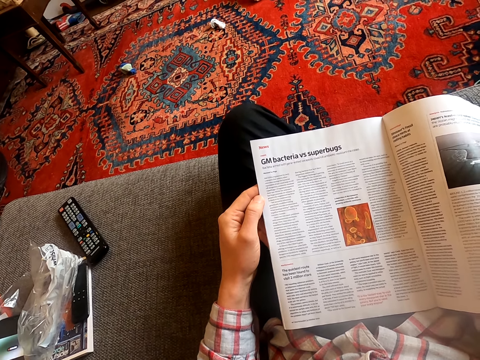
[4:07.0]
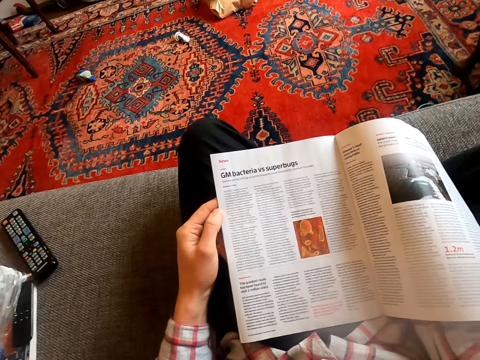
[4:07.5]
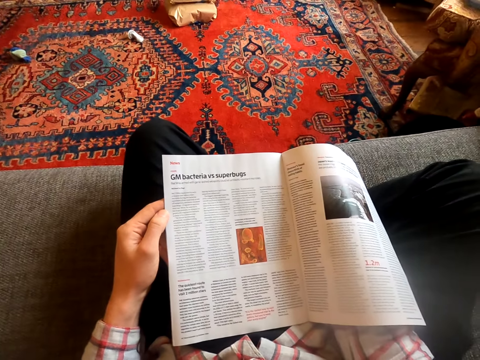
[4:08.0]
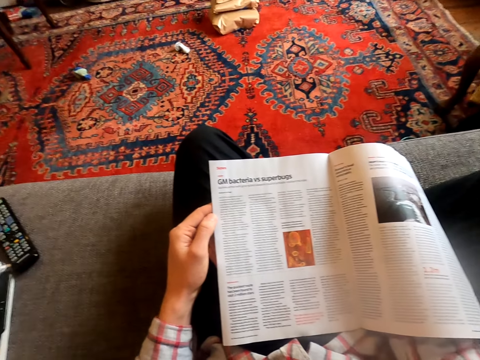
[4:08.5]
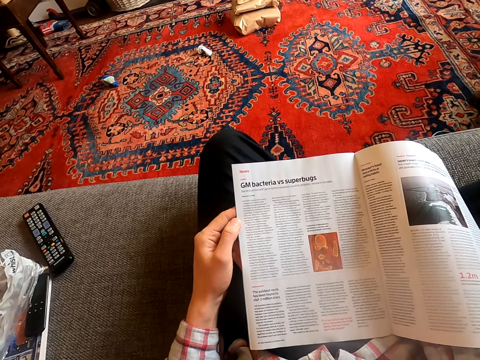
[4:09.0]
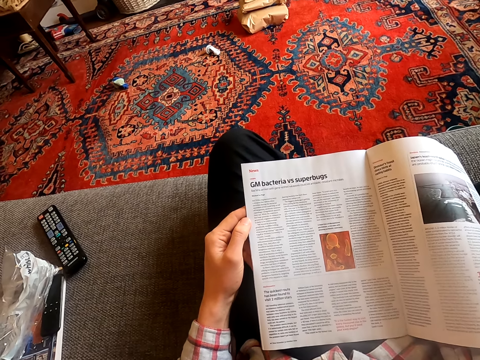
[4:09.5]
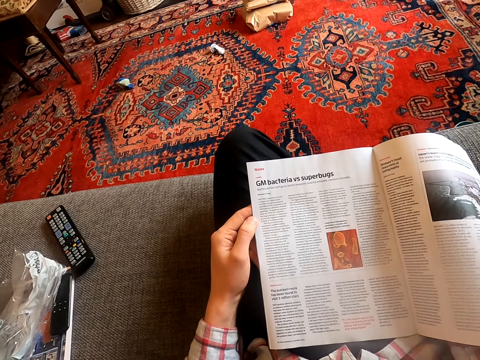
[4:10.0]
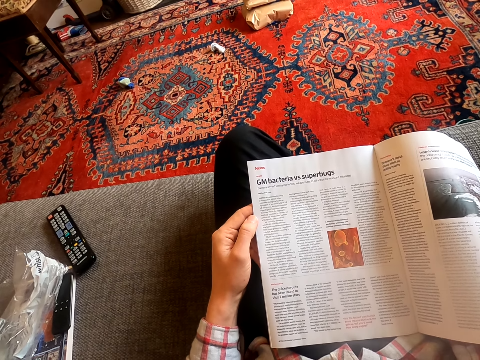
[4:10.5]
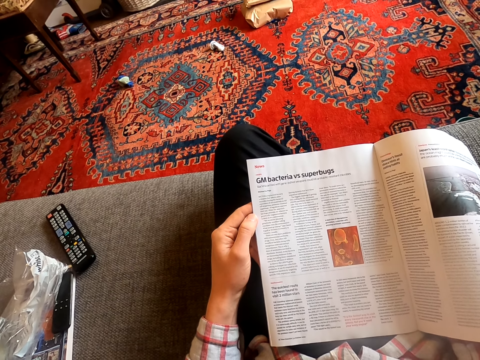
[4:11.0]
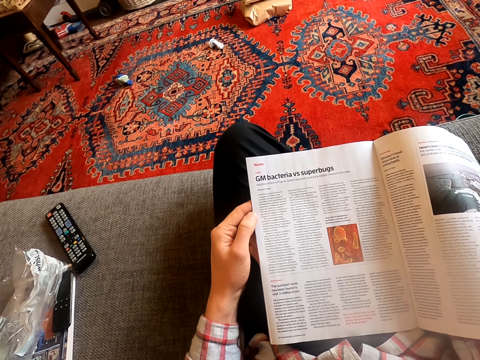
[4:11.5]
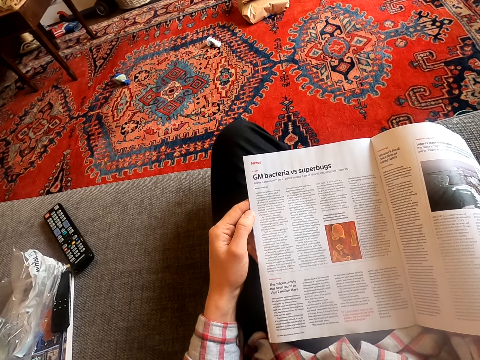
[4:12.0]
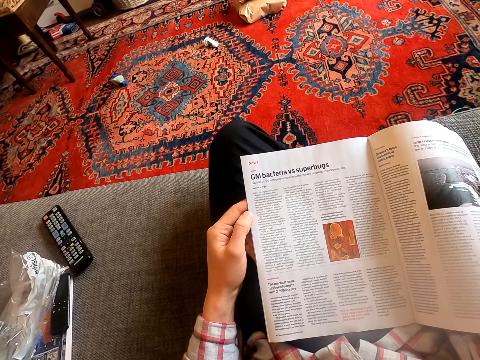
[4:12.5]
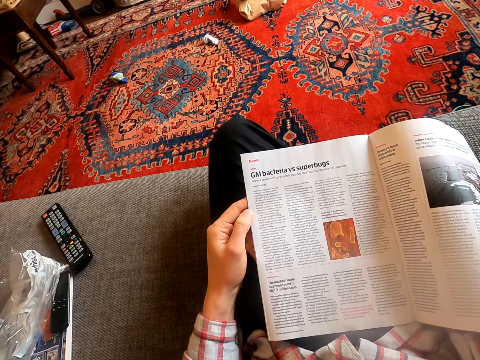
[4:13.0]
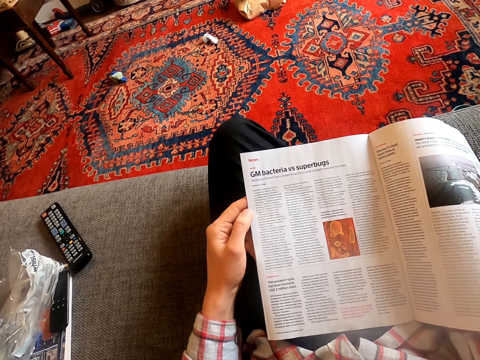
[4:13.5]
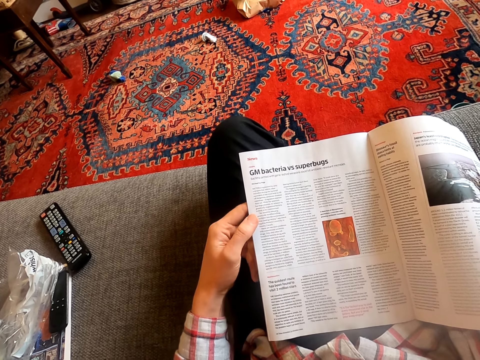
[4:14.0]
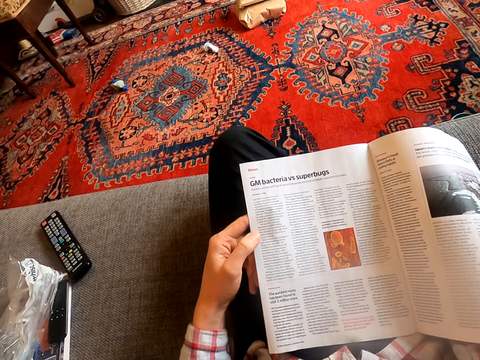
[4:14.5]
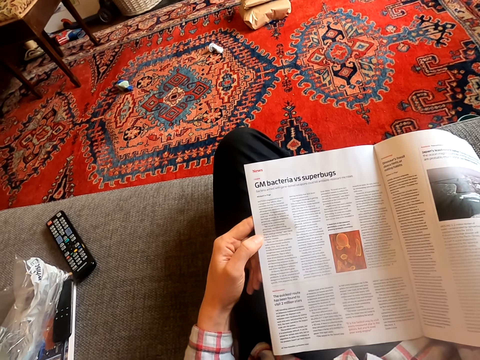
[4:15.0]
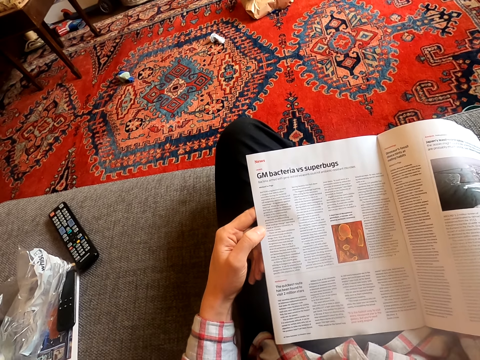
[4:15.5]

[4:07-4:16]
The camera wearer moves his head. He stares at the book.

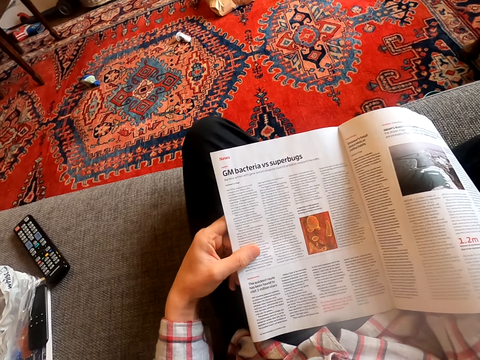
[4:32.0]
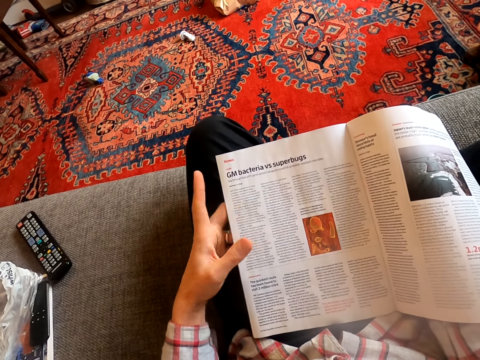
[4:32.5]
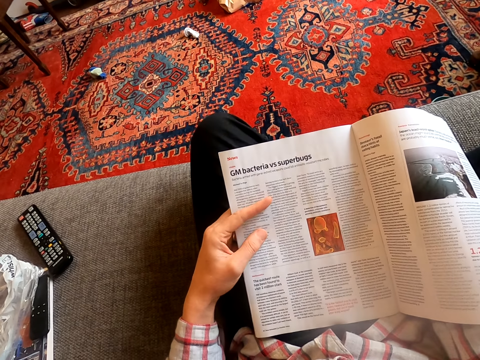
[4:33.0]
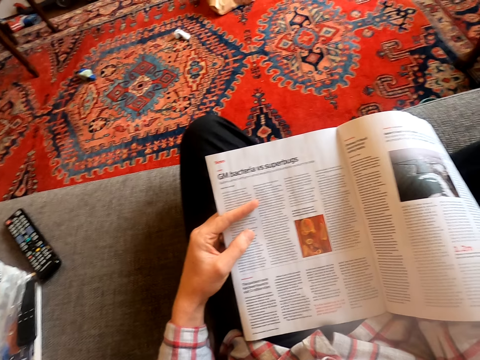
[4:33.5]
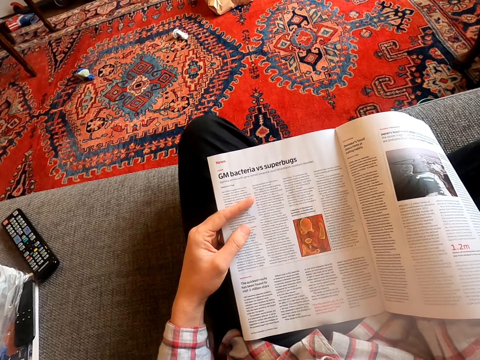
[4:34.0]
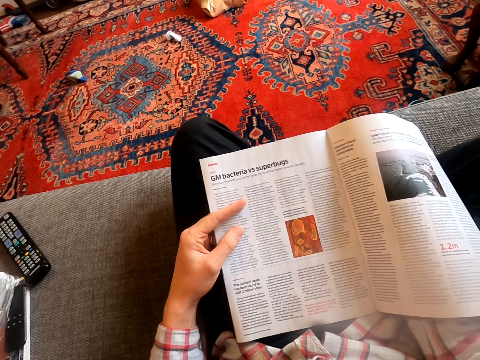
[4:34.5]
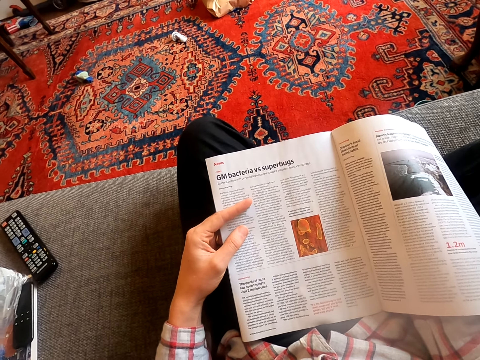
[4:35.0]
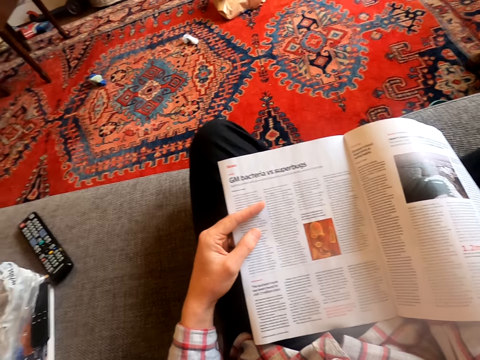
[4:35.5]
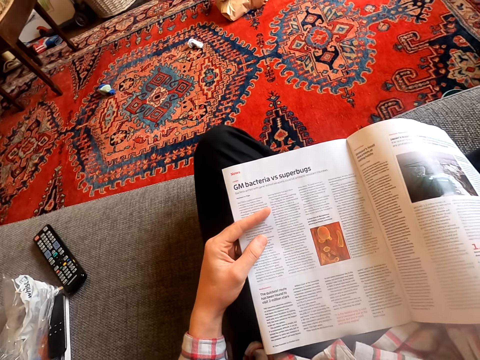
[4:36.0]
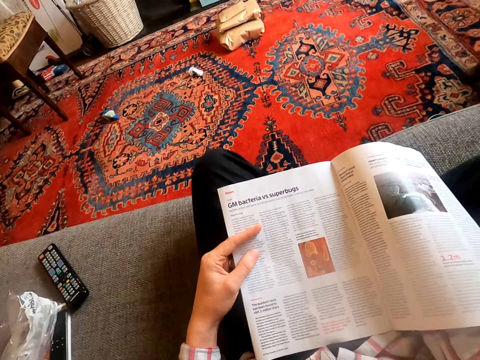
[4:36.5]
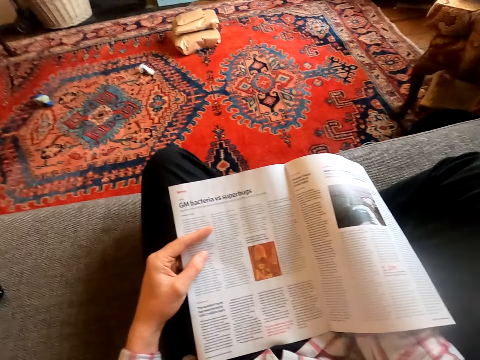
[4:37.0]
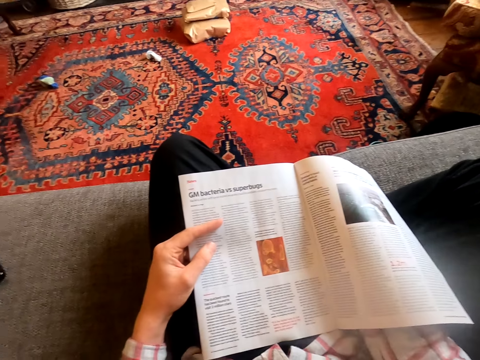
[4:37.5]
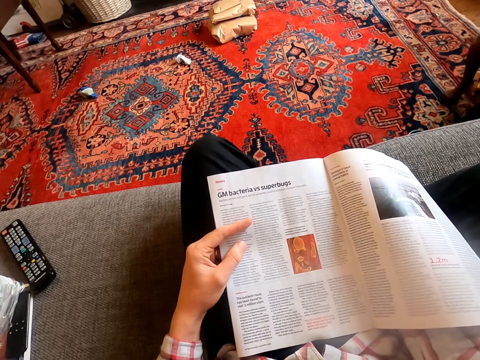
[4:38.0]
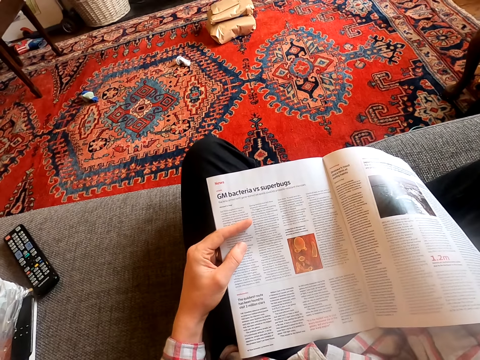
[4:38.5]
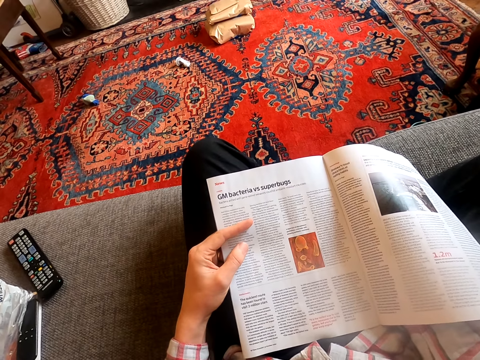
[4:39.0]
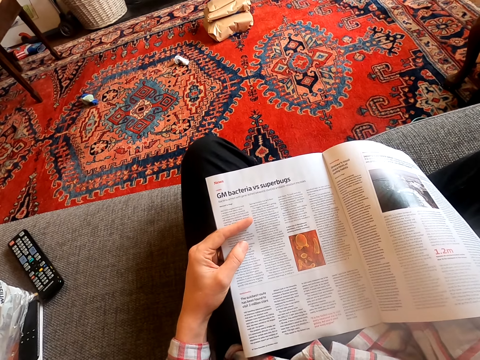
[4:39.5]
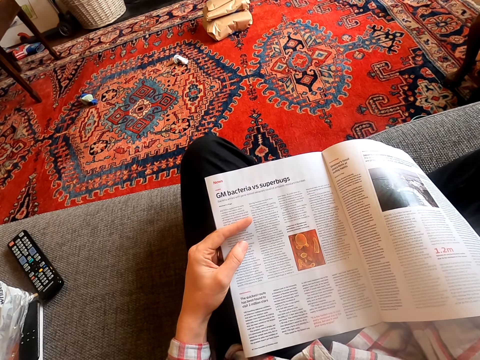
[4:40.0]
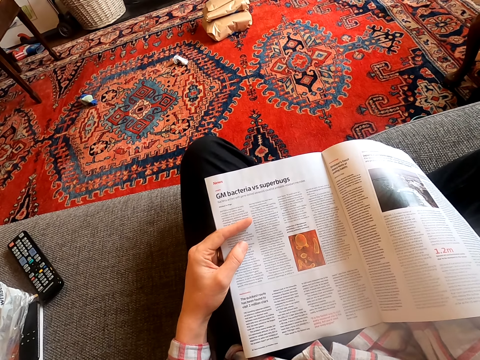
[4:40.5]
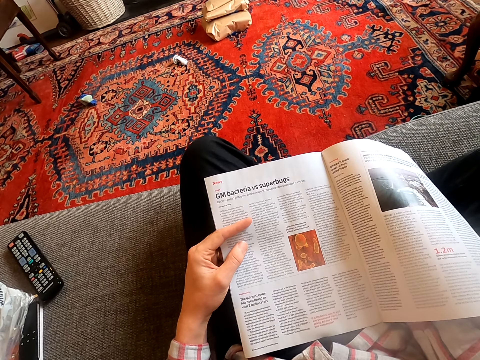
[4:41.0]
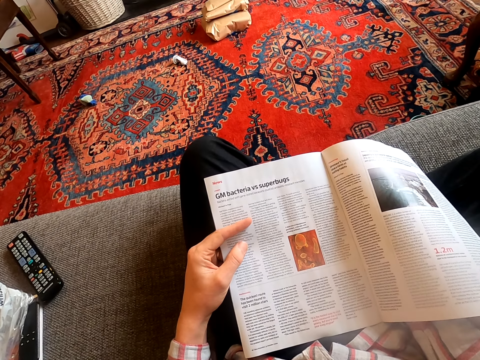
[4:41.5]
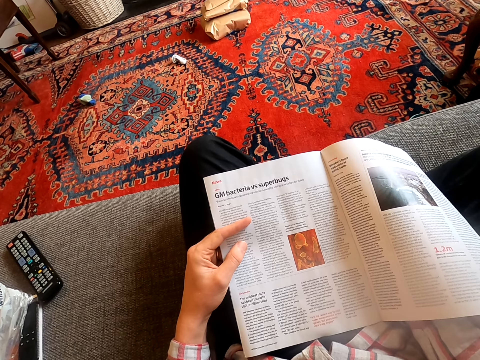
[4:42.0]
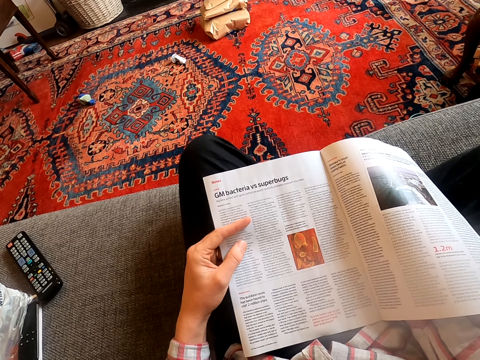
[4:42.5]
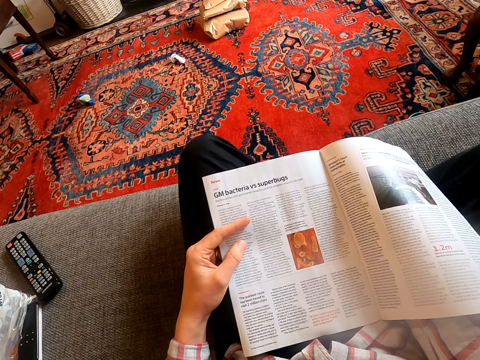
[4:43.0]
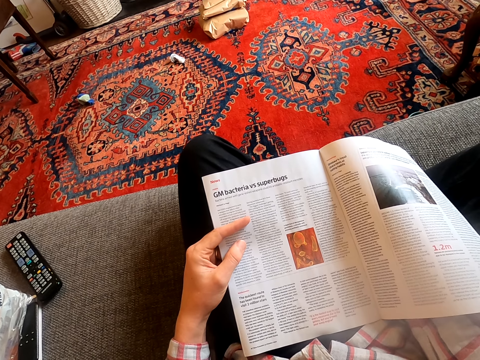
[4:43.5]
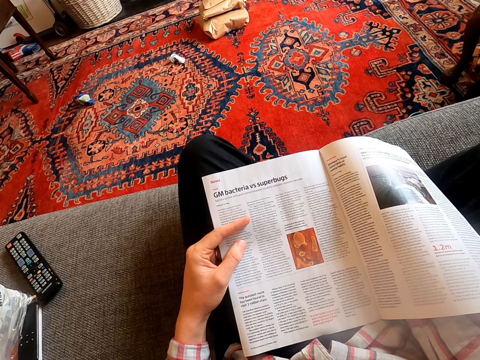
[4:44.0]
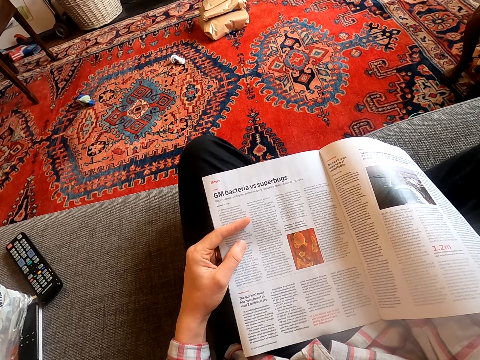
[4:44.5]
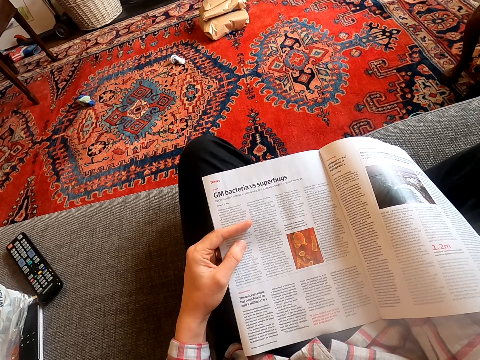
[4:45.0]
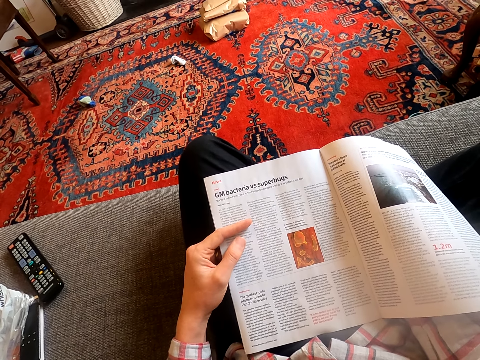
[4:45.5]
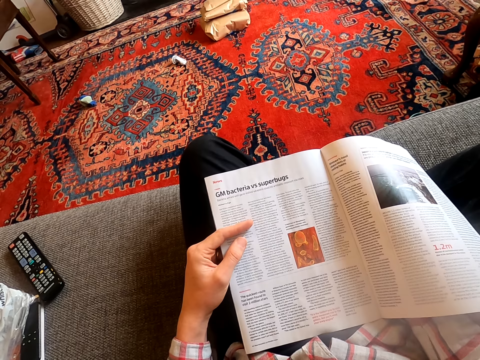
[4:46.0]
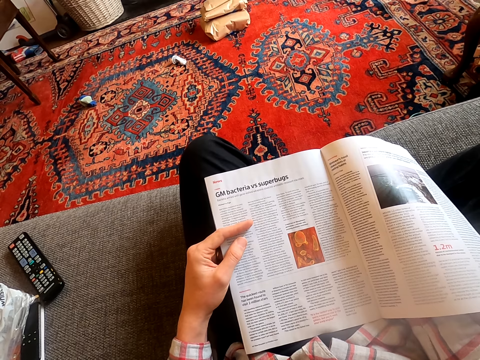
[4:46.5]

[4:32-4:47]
The camera wearer holds a book. They look around. They stare at the book.

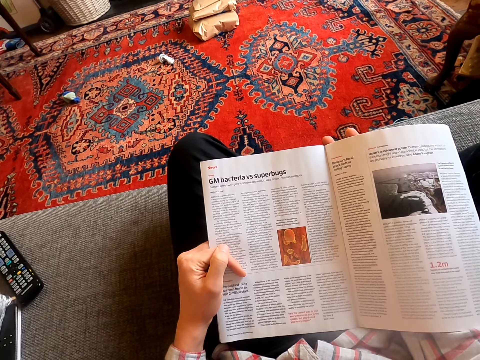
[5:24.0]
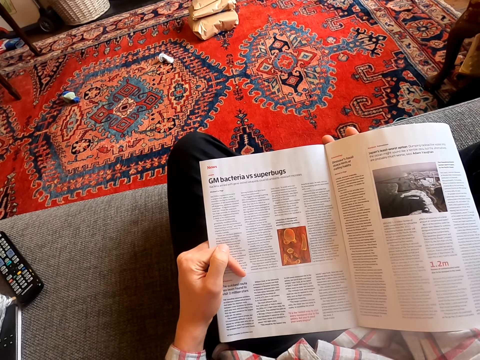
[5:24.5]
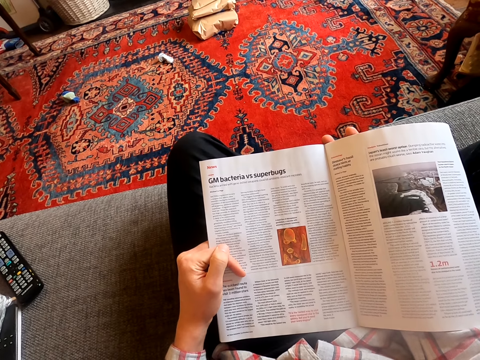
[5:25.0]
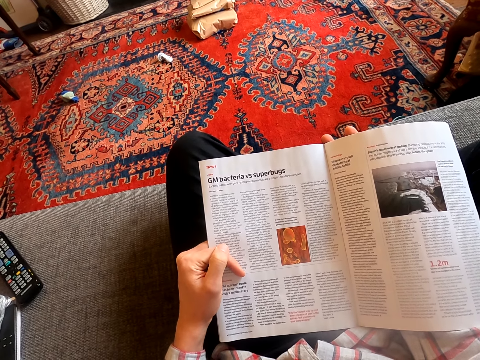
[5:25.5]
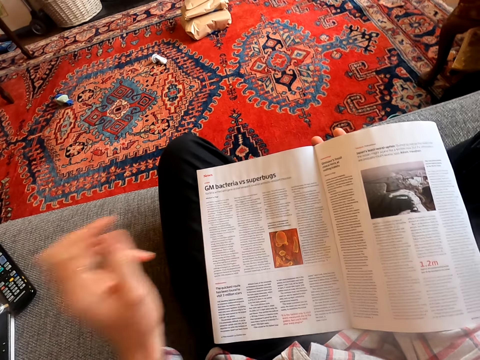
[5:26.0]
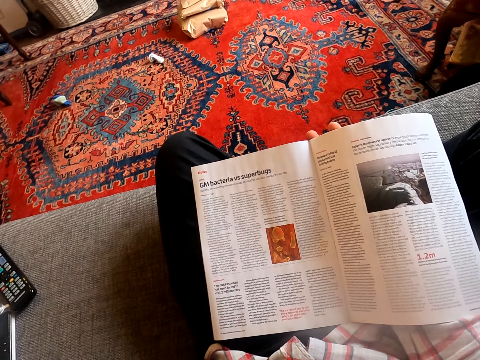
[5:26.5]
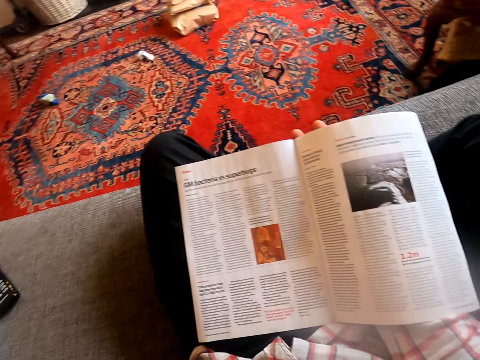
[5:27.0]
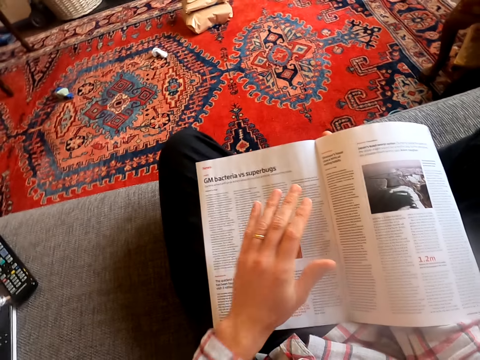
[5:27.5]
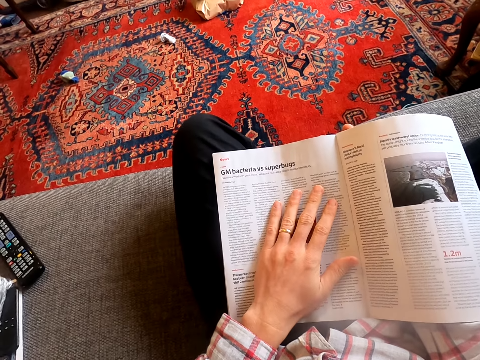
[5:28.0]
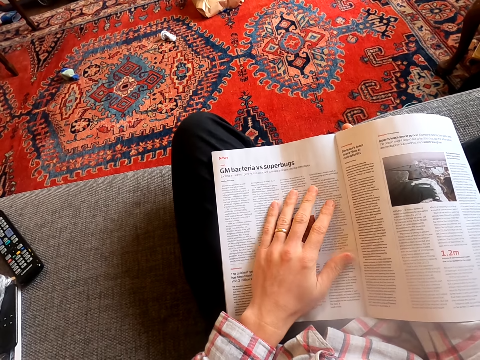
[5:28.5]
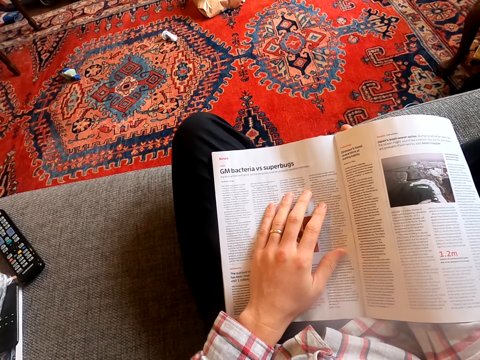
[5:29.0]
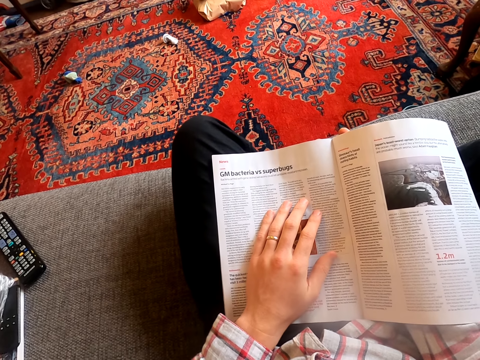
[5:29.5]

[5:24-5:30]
The camera wearer lifts the left hand. They put the hand on the magazine.
